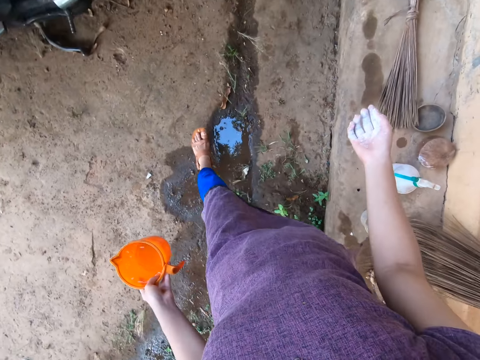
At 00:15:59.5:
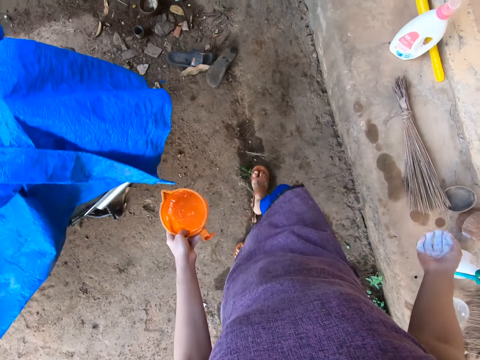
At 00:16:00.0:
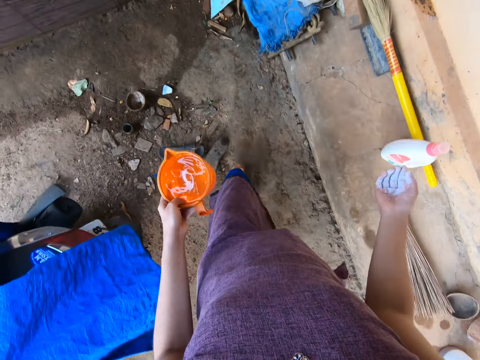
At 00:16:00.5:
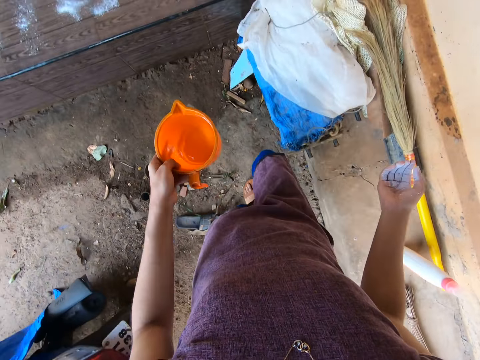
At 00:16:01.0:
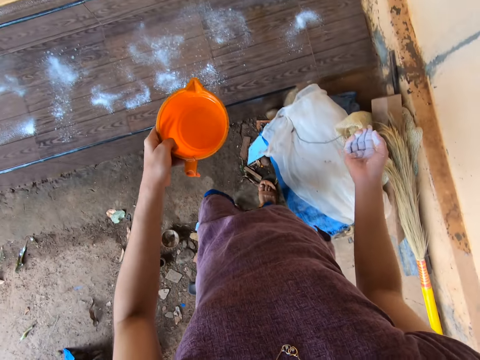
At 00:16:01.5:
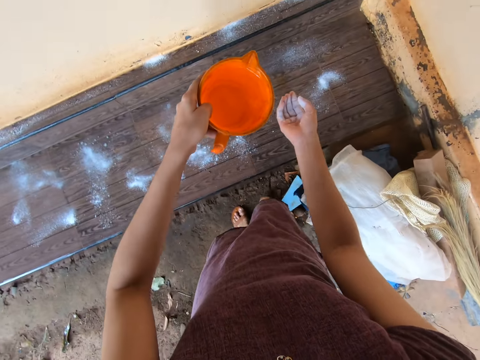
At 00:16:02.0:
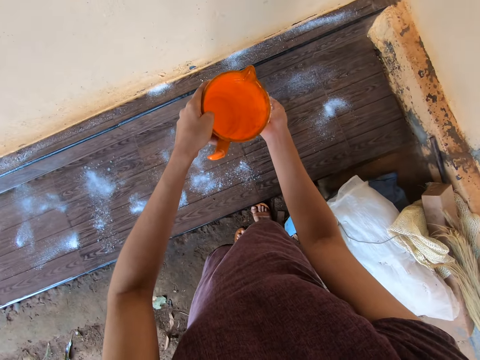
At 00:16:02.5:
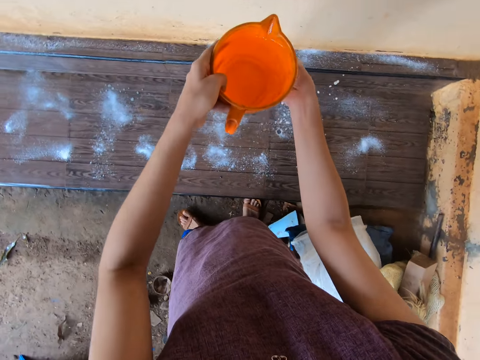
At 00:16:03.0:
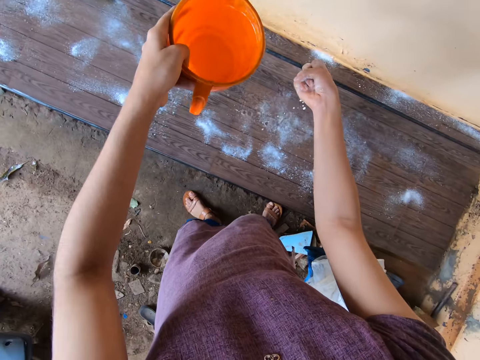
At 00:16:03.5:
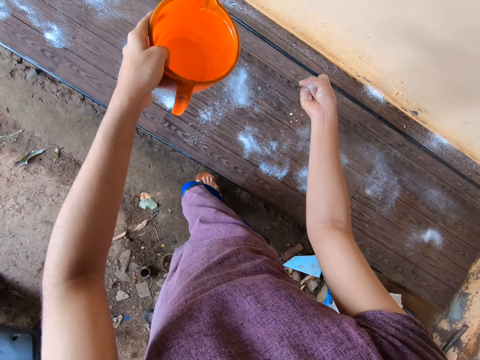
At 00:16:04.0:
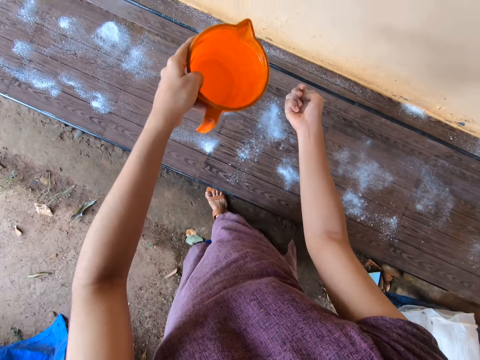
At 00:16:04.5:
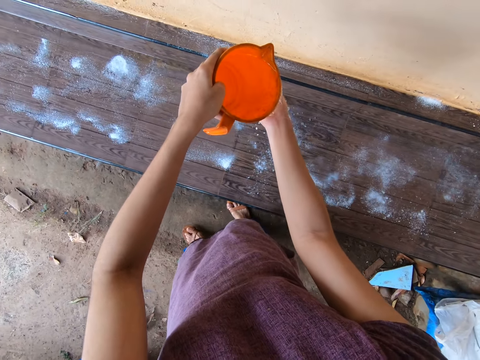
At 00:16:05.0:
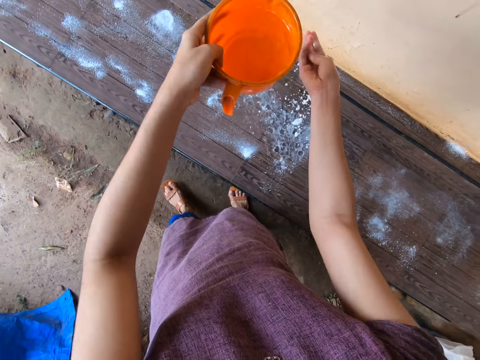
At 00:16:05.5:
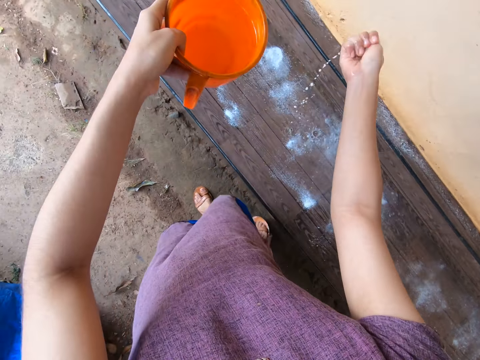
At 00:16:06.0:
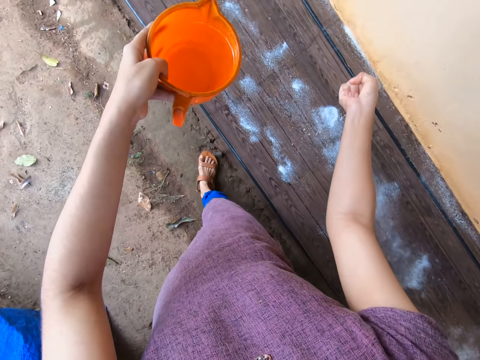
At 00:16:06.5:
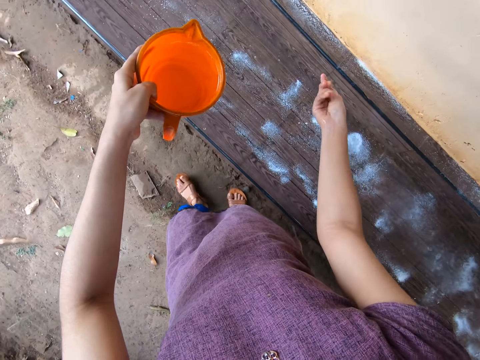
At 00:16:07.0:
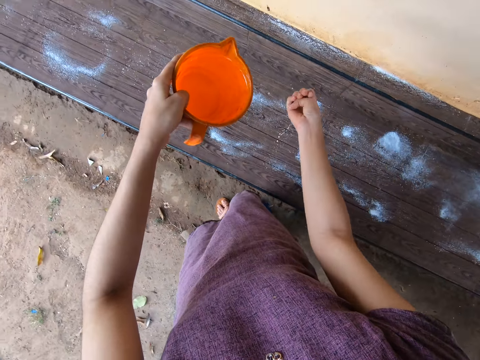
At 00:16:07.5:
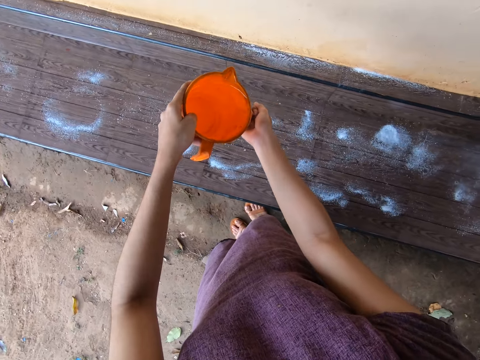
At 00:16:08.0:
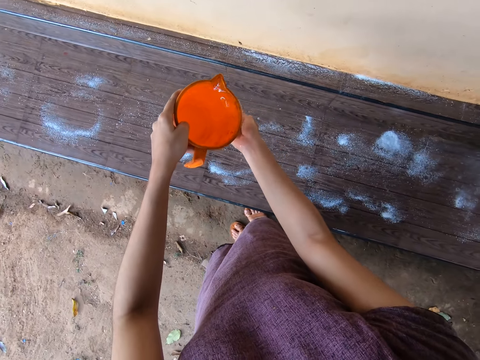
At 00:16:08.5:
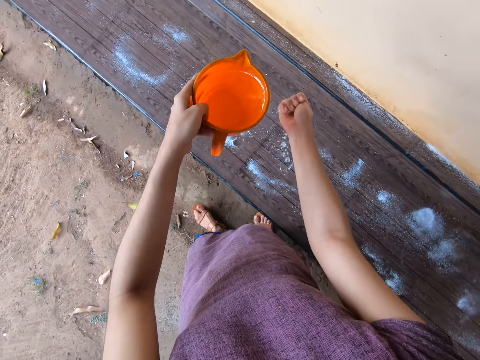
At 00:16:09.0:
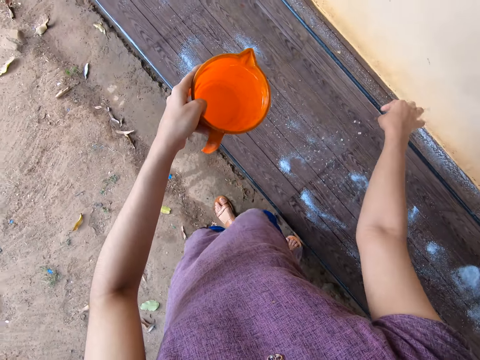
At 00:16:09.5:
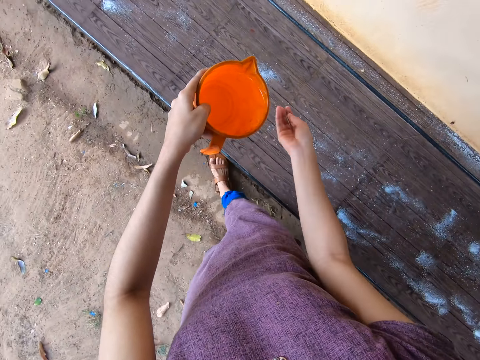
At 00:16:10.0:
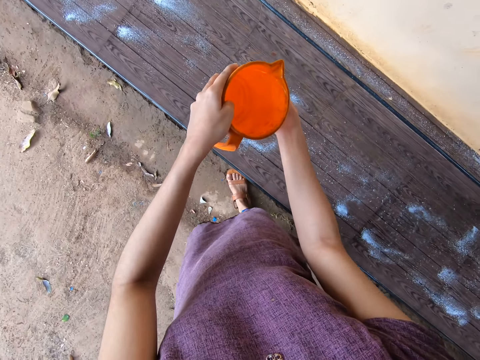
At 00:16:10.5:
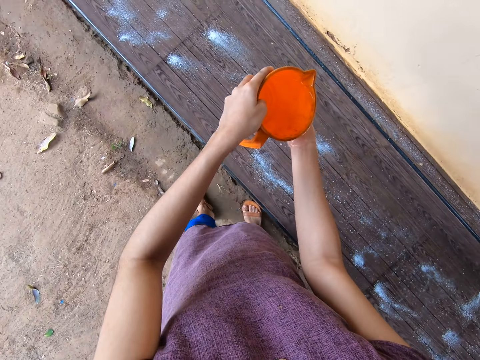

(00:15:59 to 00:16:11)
The camera wearer walks in a compound. She rinses her right hand on the slab of tiles with water from the cup in her left hand.

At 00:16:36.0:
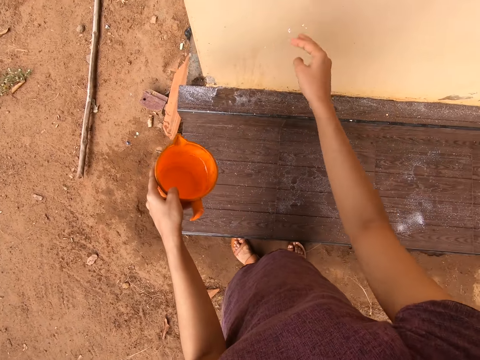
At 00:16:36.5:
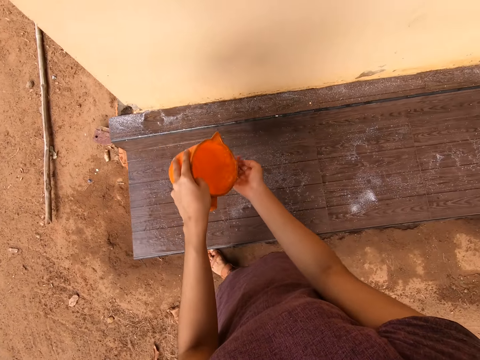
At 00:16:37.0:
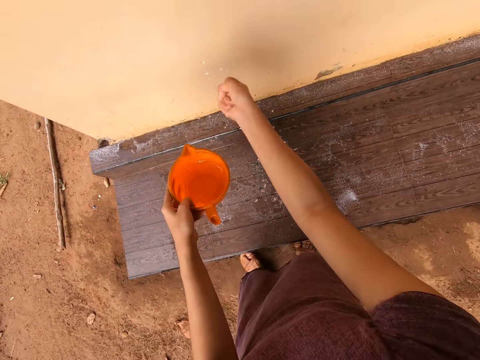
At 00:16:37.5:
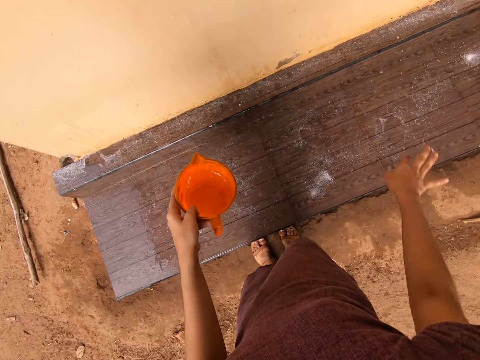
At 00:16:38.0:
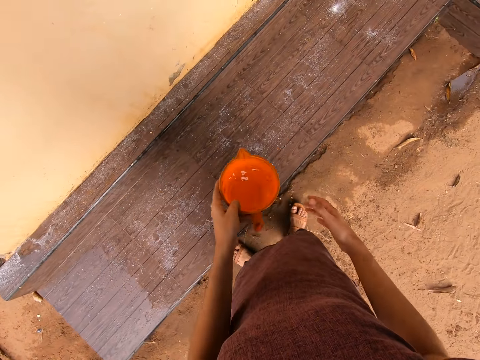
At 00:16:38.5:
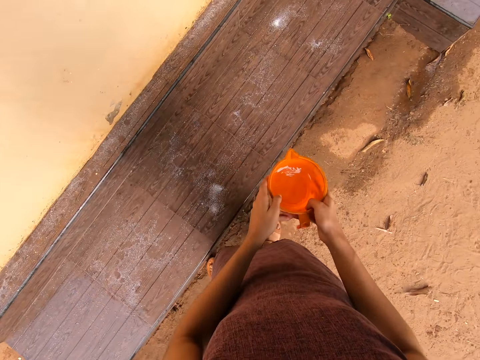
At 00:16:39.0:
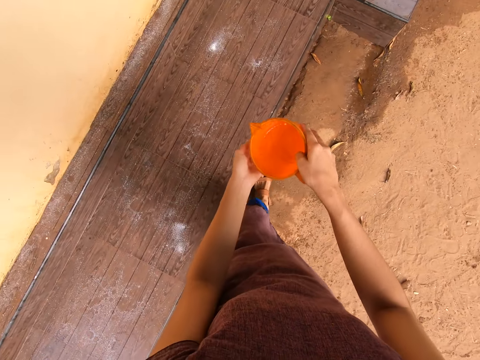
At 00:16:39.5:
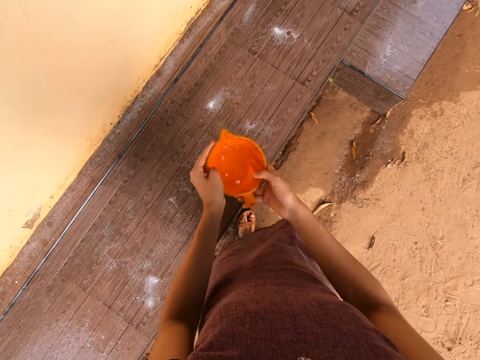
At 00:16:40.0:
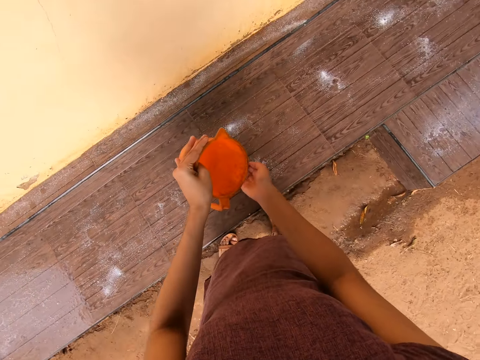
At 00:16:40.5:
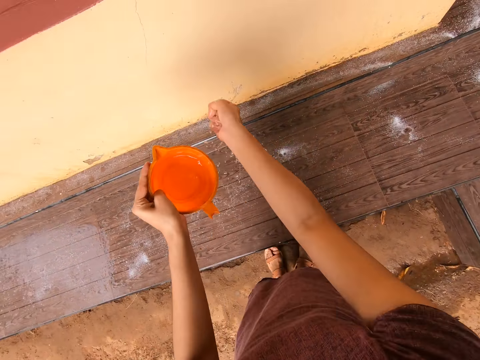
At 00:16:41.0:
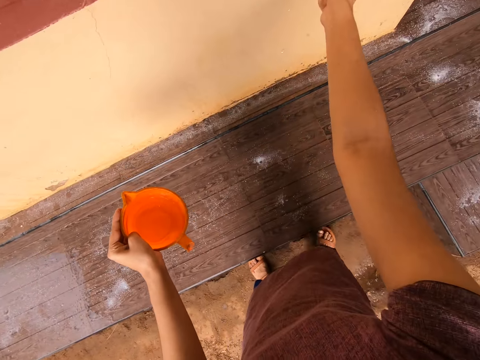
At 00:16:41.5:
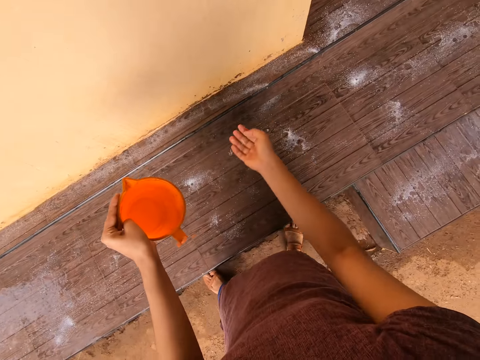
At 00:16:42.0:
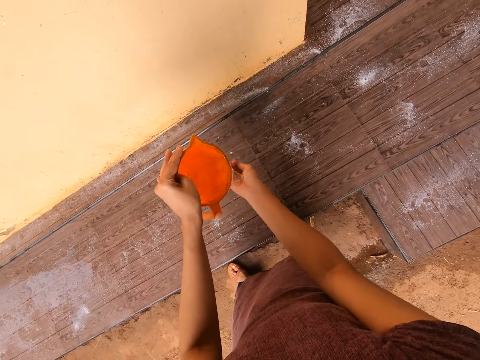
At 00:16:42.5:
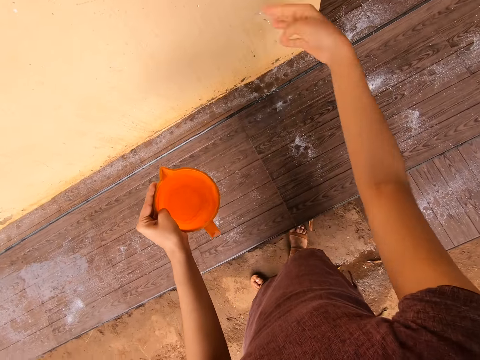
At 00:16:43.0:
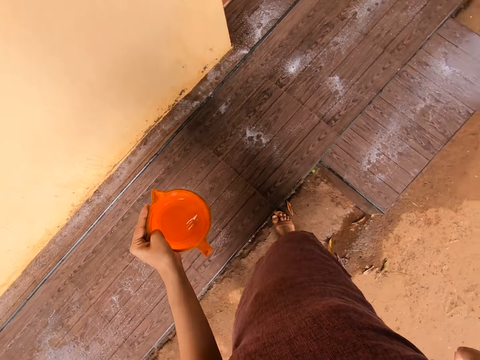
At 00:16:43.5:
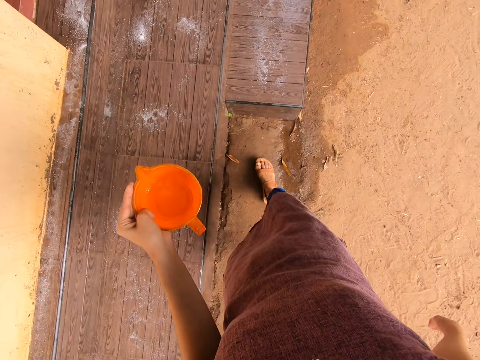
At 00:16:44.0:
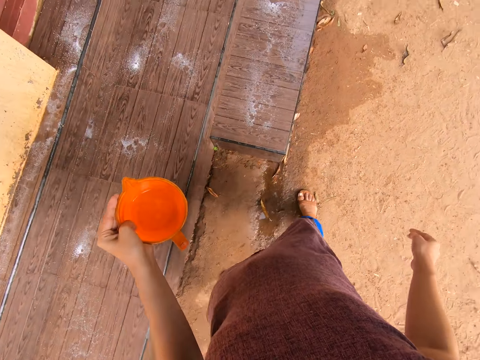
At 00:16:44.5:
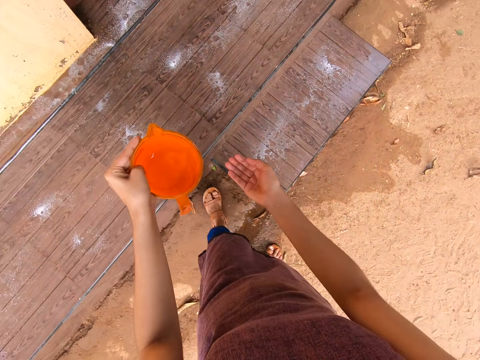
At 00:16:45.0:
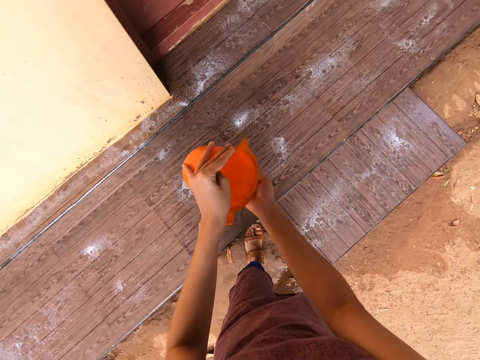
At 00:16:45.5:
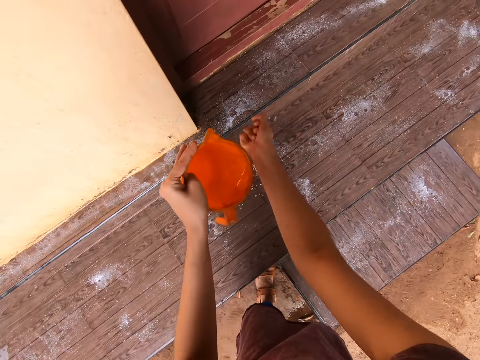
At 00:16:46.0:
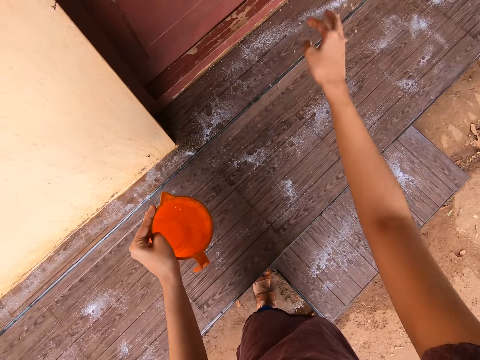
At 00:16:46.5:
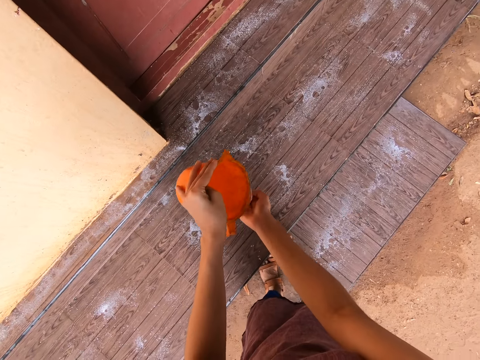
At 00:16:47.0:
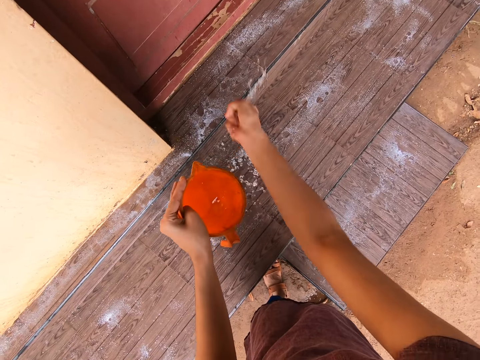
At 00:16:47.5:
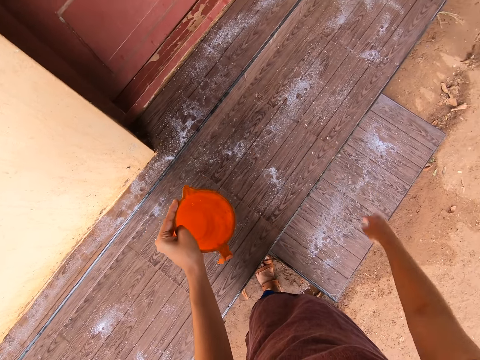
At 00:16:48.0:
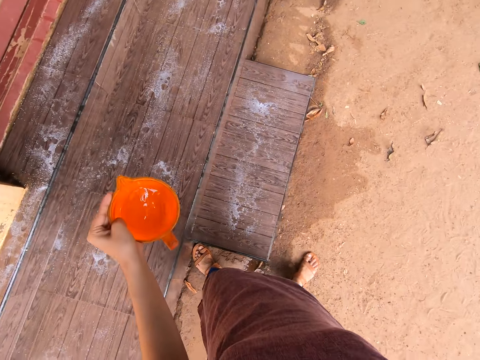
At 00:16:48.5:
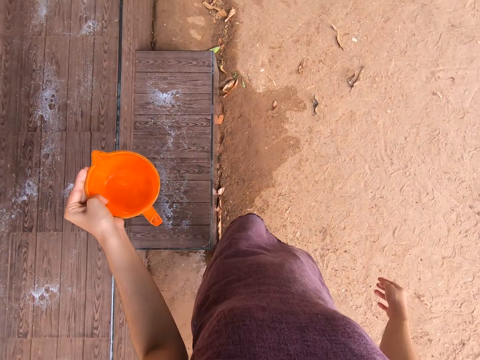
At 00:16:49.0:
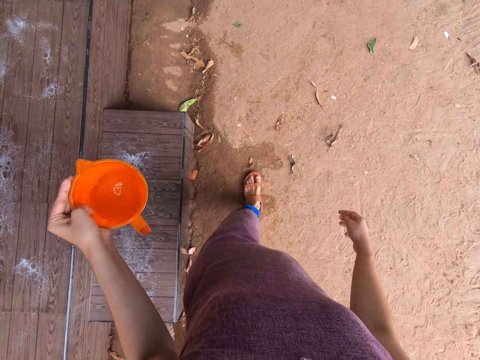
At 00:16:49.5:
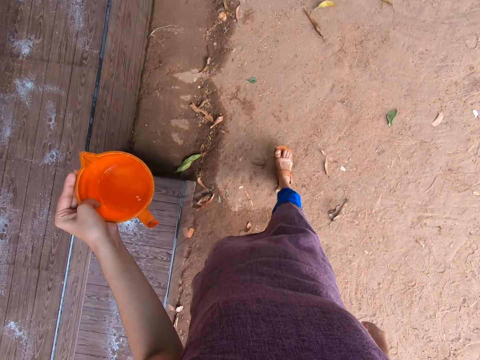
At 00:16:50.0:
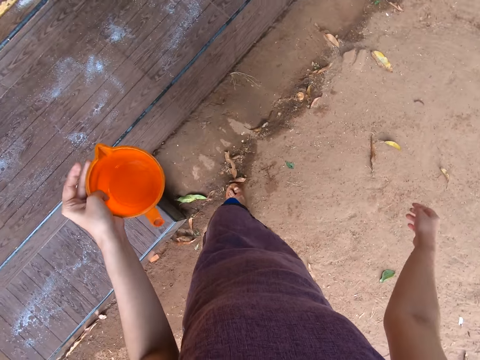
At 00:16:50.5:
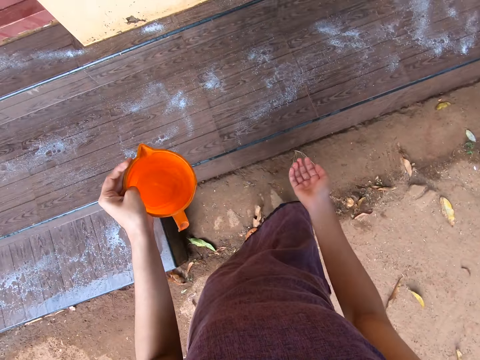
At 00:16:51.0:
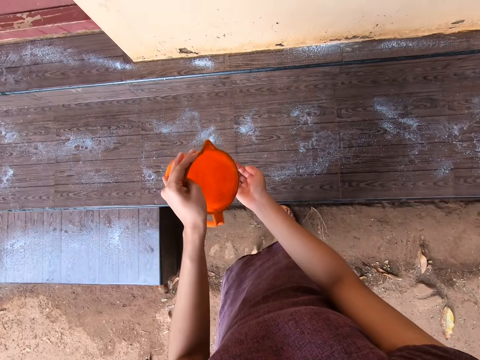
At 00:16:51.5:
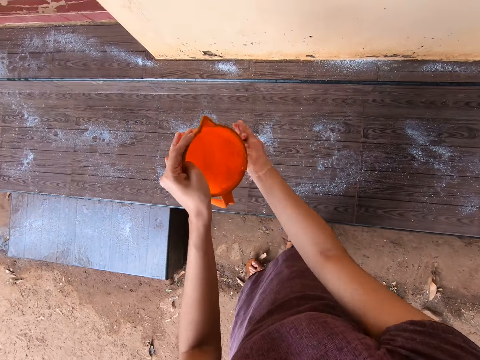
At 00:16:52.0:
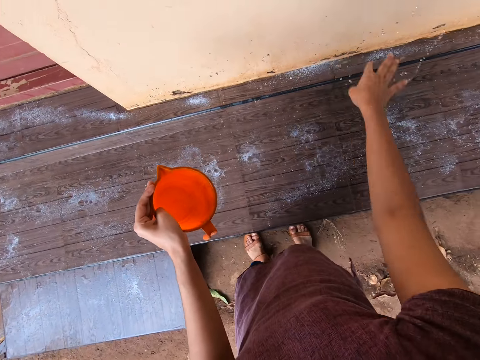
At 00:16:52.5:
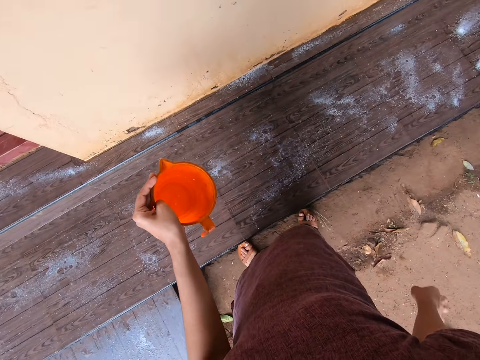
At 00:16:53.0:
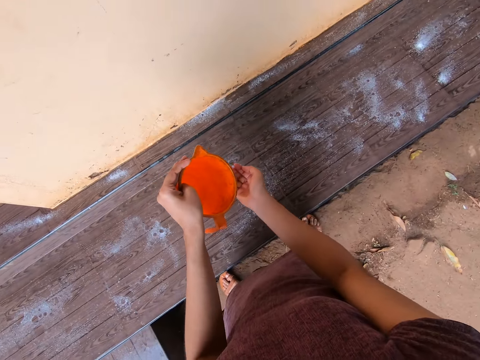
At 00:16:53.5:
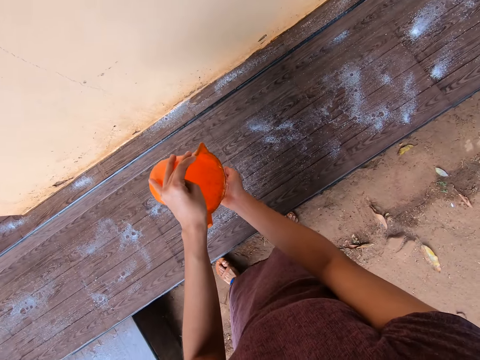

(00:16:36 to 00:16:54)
The camera wearer passes the cup from her left hand to her right hand. She holds the cup with both hands. She passes the cup from her right hand to her left hand. She pours water from the cup in her left hand onto her right hand and sprinkles water on the slab of tiles with her right hand. She pours water from the cup in her left hand onto her right hand and sprinkles water on the slab of tiles with her right hand. She pours water from the cup in her left hand onto her right hand and sprinkles water on the slab of tiles with her right hand. She pours water from the cup in her left hand onto her right hand and sprinkles water on the slab of tiles with her right hand. She pours water from the cup in her left hand onto her right hand and sprinkles water on the slab of tiles with her right hand. She pours water from the cup in her left hand onto her right hand.
